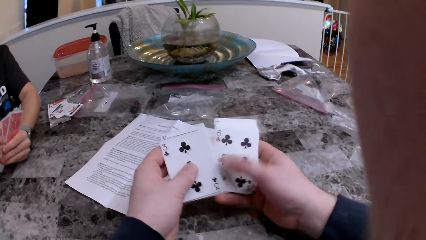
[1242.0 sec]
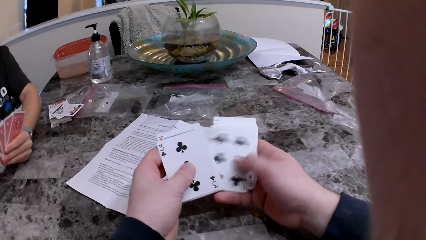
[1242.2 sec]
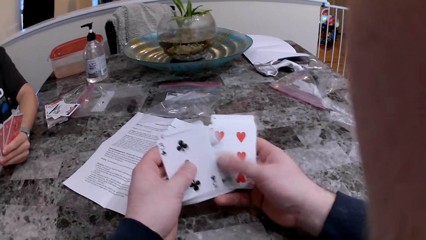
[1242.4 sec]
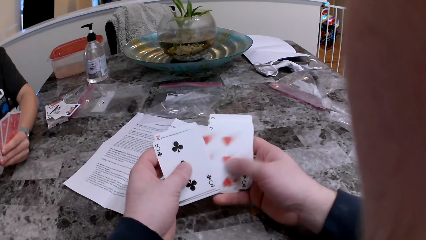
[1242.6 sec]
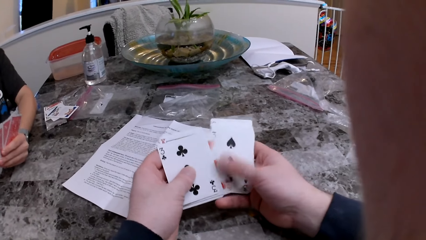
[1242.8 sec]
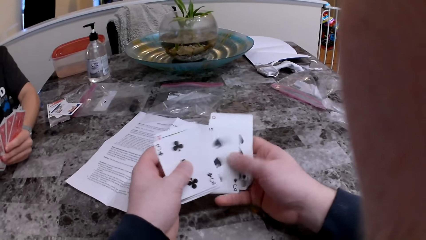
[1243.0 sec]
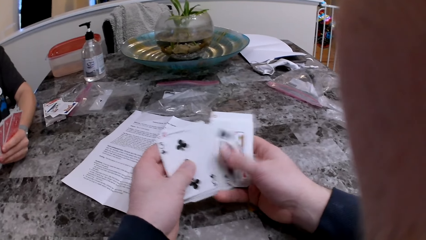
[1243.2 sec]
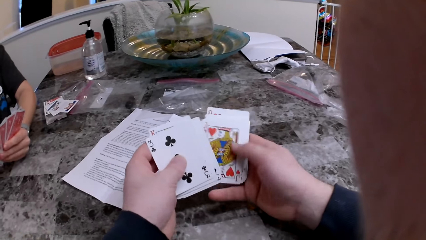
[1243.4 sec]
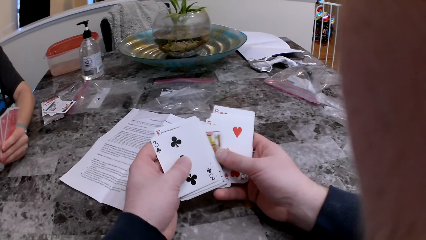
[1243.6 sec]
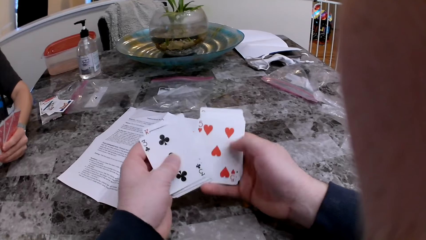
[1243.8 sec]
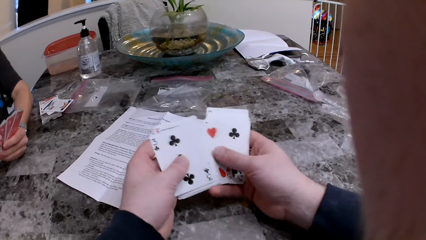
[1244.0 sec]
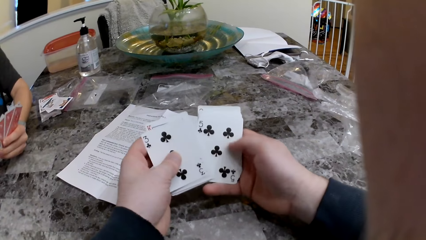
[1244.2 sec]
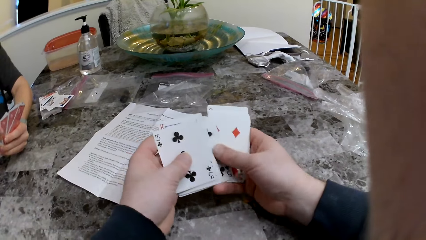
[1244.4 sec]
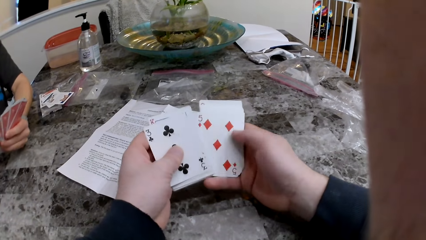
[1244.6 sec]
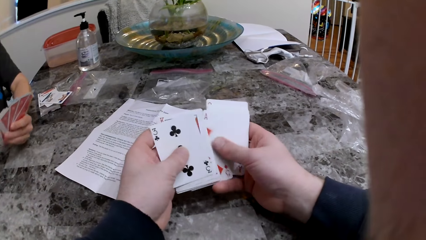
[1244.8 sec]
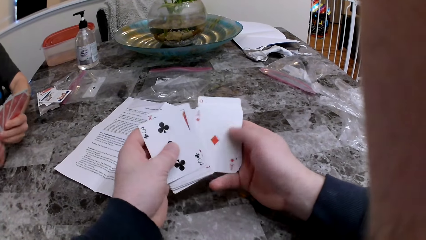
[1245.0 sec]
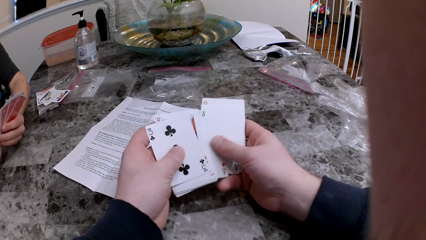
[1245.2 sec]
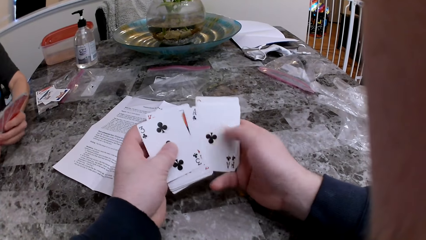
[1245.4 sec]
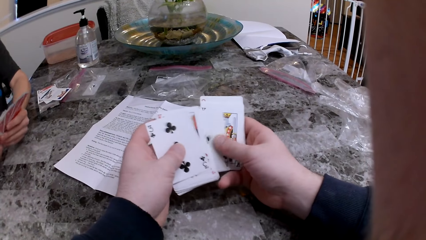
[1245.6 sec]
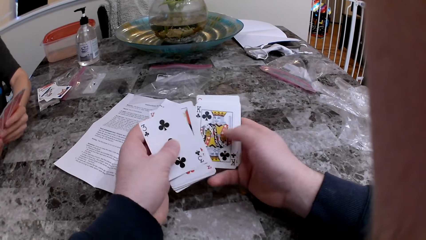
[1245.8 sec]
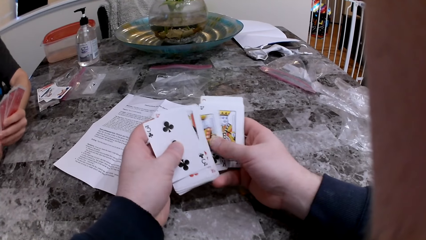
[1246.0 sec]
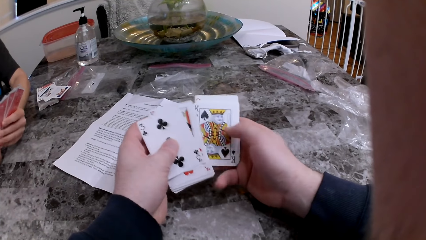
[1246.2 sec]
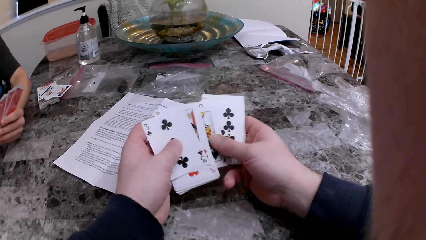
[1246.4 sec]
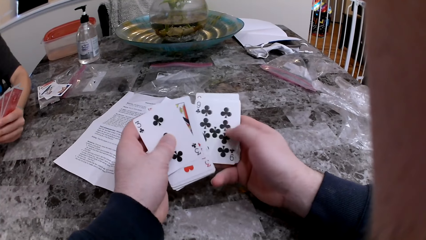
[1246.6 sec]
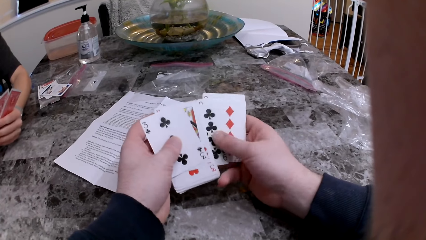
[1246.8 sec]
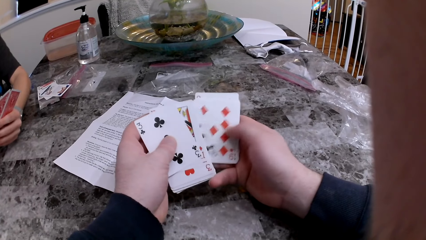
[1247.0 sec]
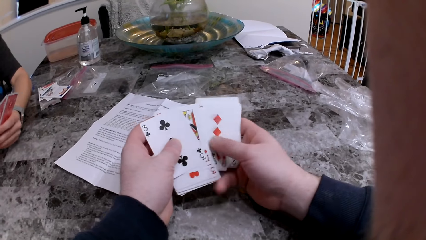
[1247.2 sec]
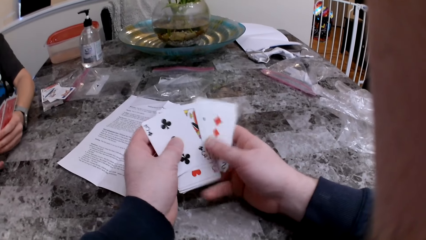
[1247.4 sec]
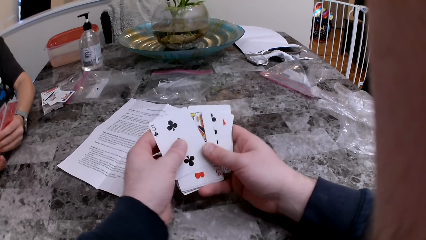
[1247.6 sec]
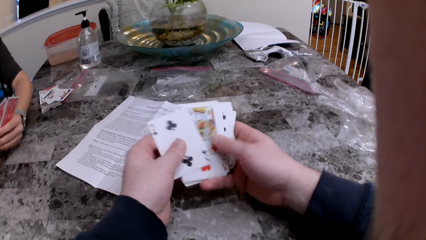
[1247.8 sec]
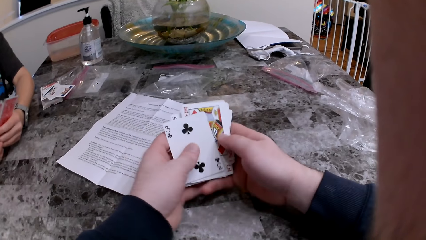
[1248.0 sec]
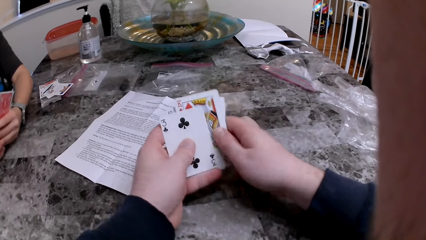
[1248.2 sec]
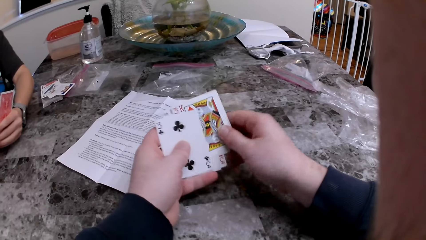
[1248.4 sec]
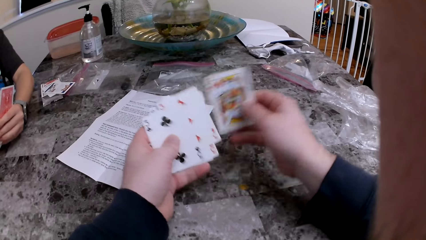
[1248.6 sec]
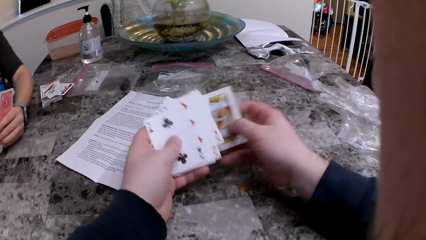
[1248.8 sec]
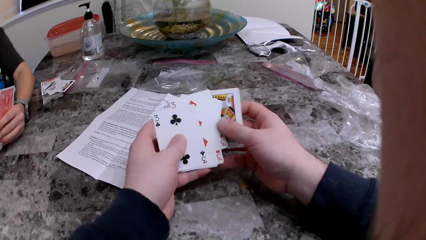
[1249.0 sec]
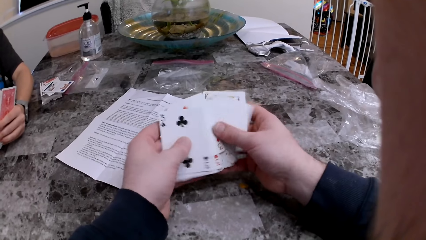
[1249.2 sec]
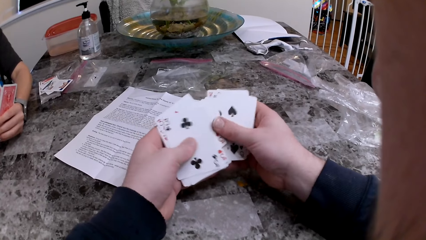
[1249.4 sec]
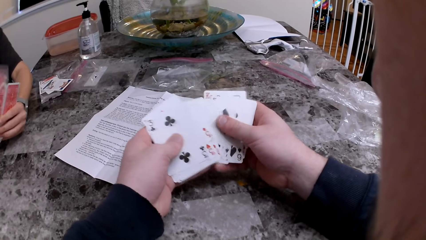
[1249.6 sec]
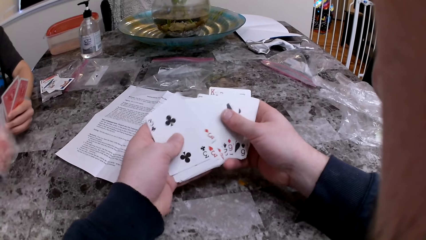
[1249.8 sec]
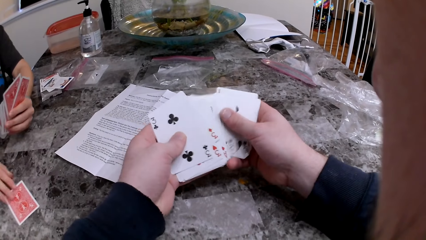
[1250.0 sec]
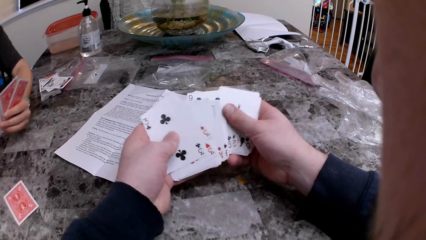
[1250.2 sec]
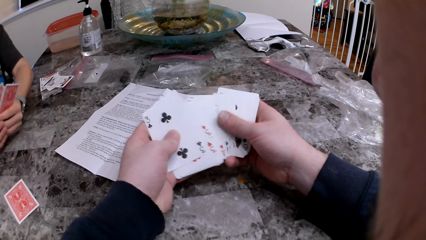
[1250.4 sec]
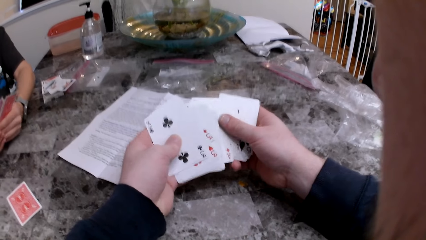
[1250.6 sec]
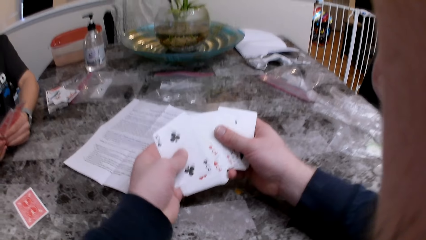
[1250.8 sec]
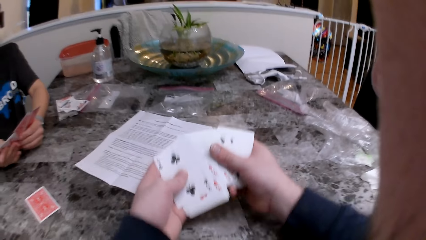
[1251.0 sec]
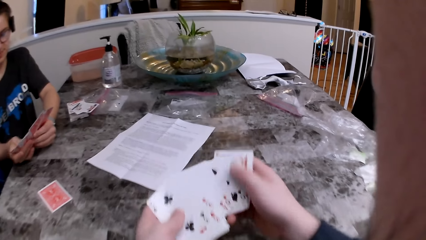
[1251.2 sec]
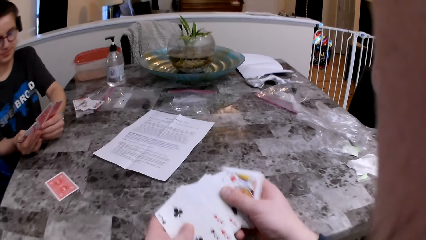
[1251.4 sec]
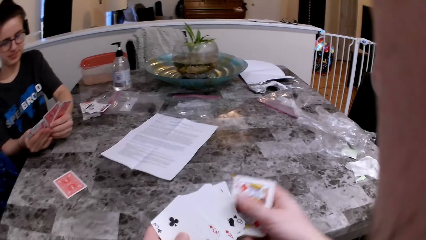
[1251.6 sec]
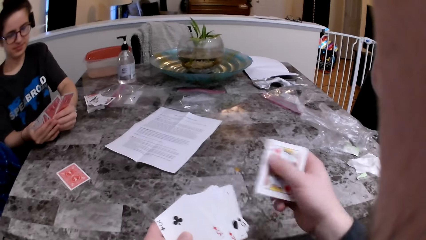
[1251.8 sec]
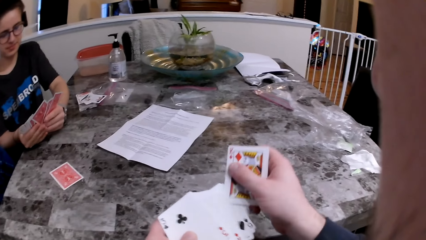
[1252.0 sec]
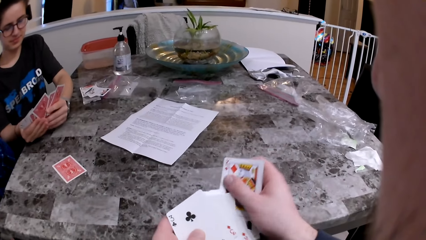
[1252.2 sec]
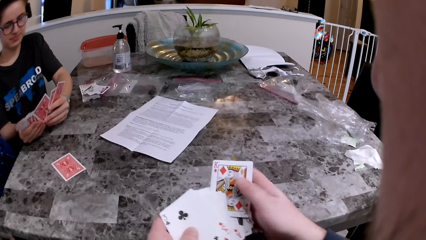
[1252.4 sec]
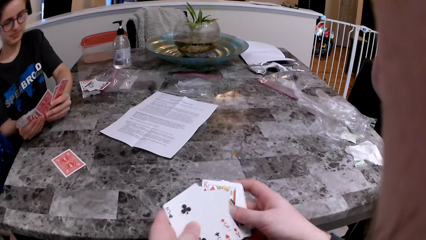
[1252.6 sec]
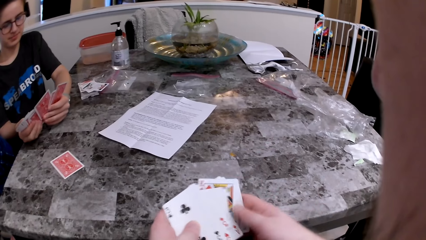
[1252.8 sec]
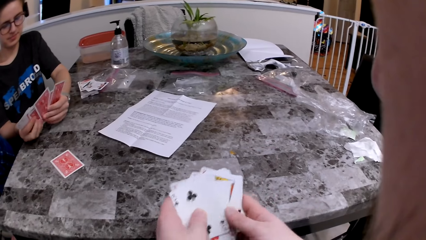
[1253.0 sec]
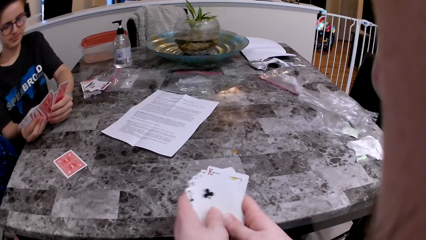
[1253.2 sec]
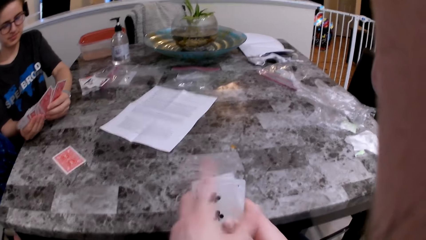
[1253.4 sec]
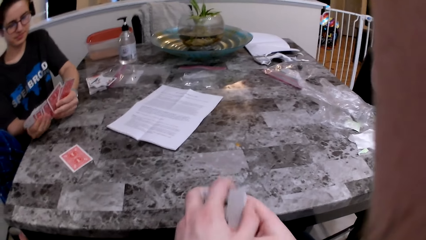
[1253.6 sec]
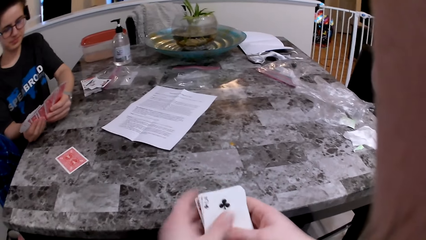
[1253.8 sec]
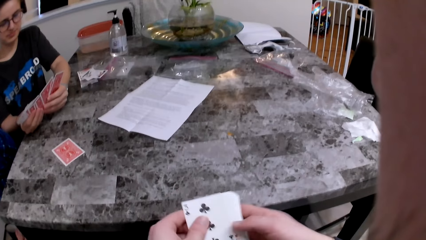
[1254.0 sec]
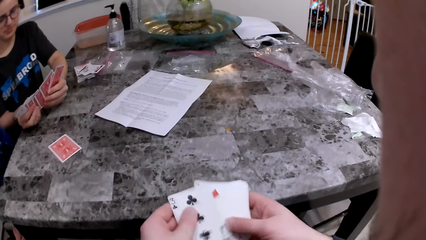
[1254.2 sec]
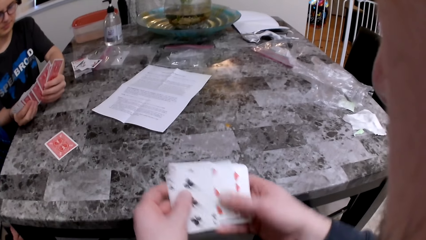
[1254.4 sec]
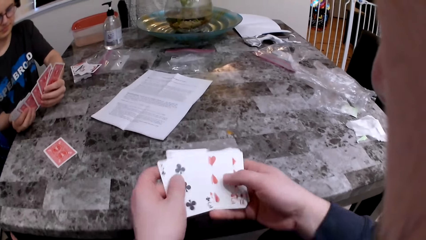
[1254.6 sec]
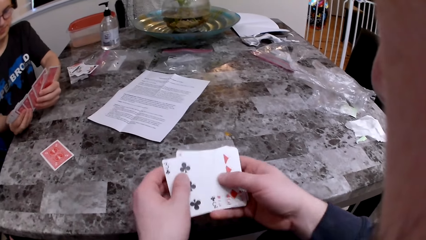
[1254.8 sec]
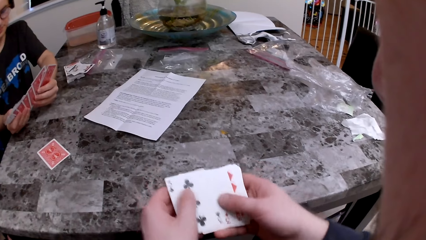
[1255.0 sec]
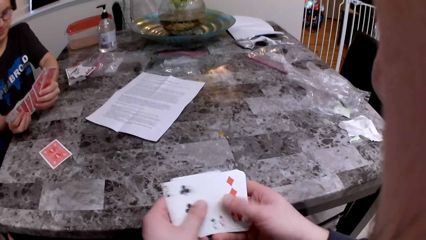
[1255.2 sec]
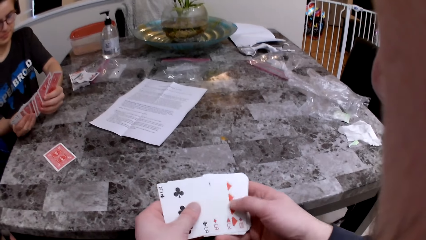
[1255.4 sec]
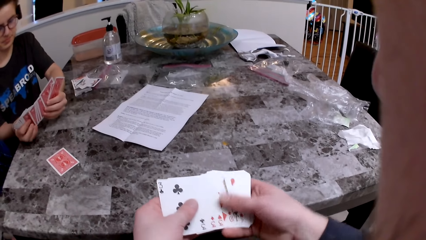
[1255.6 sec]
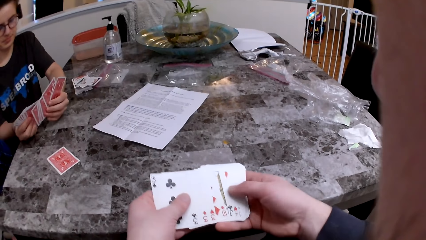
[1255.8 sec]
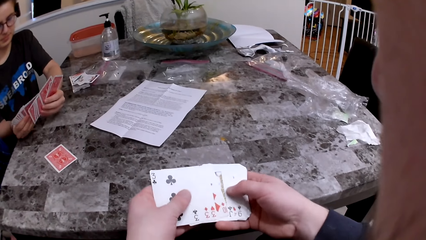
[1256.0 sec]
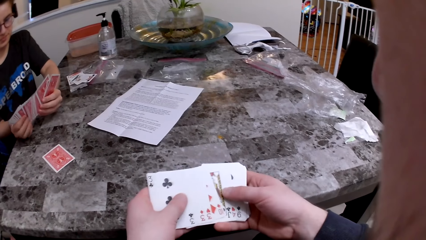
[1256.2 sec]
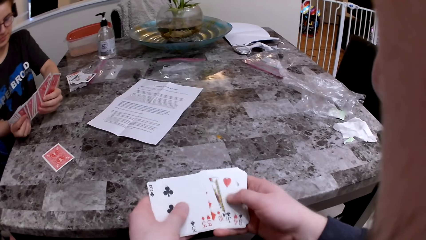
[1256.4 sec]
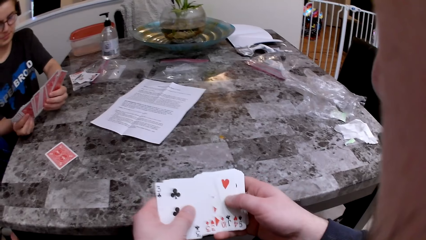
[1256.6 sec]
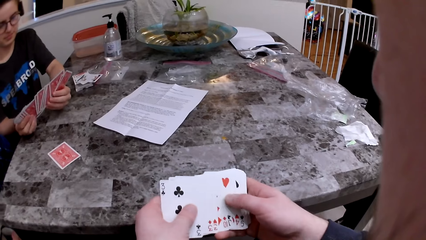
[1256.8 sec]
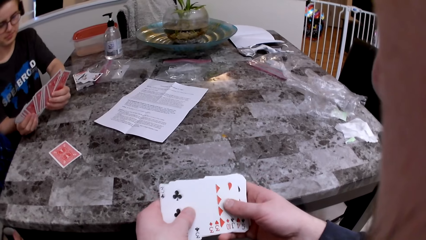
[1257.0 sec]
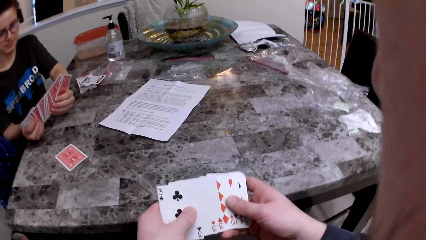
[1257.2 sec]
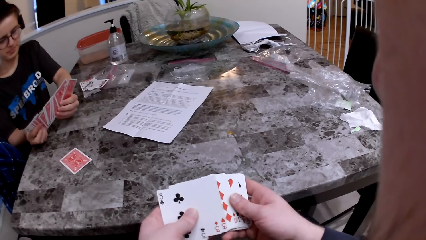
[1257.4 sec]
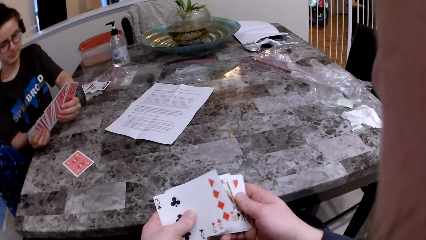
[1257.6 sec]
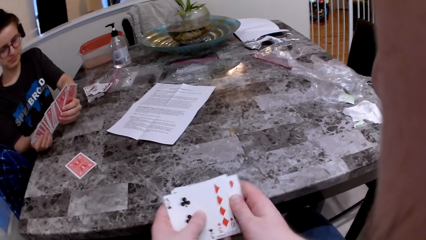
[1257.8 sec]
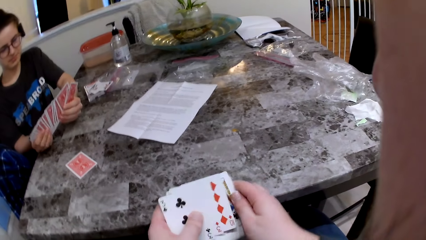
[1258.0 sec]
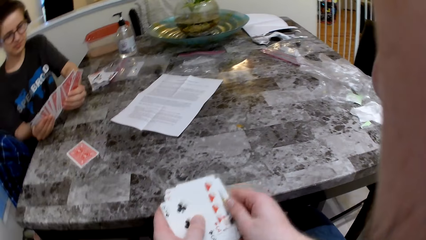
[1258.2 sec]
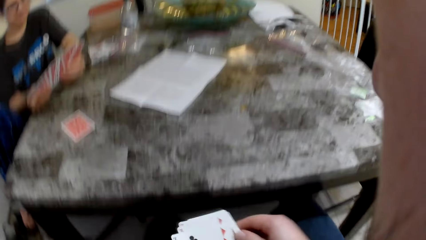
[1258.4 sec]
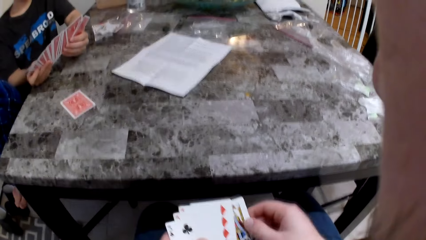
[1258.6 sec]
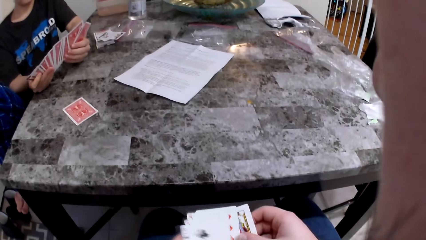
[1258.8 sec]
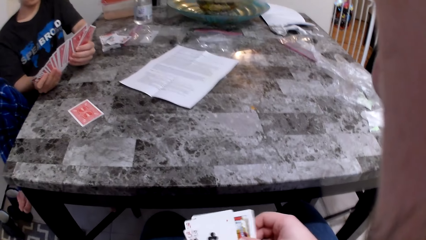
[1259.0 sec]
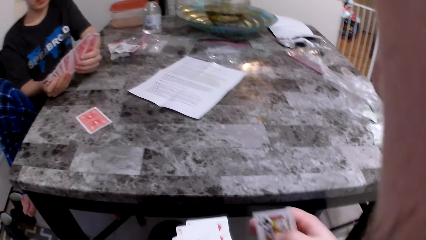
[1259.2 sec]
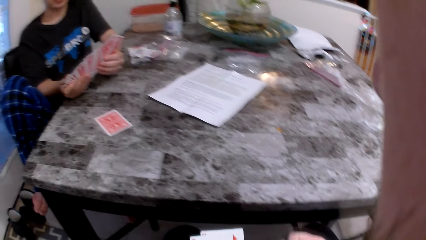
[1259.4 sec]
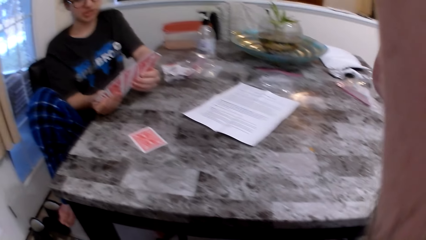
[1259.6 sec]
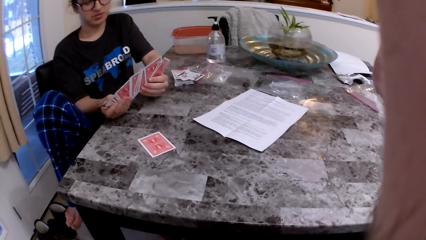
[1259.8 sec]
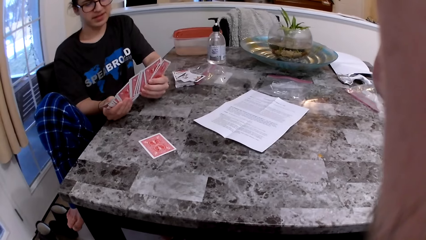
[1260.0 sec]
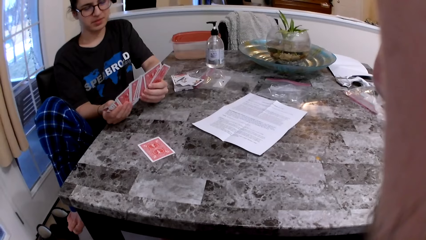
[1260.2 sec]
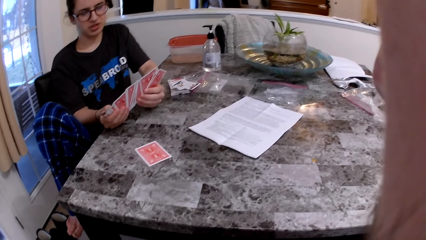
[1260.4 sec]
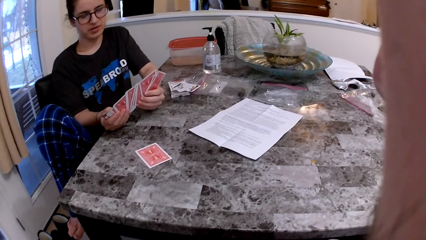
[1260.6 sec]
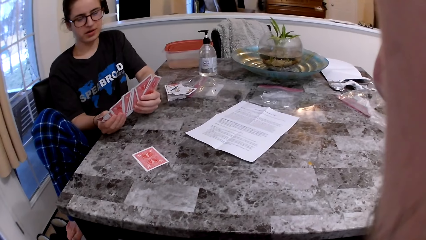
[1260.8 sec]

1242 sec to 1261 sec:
The woman puts the card on the table. The camera wearer arranges the cards and checks the cards.
